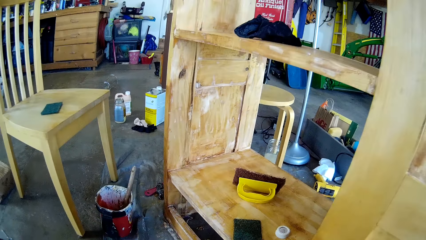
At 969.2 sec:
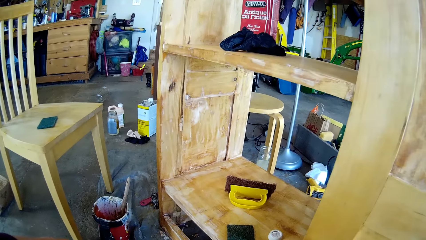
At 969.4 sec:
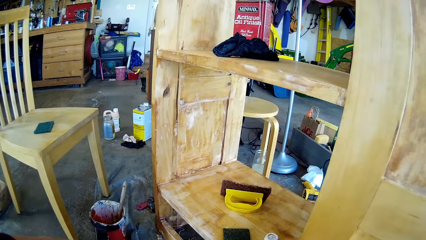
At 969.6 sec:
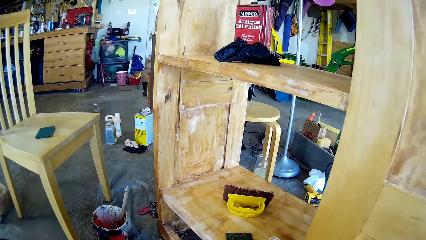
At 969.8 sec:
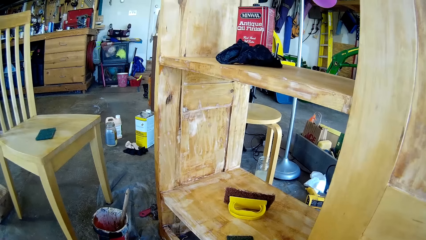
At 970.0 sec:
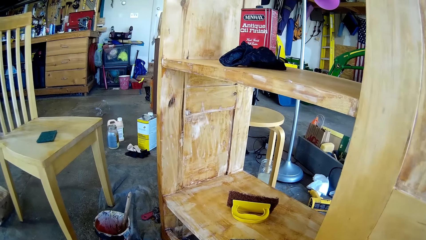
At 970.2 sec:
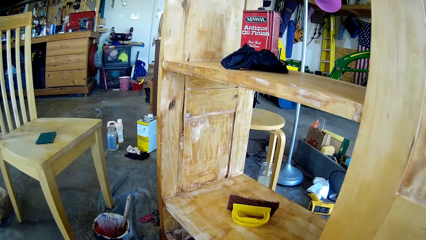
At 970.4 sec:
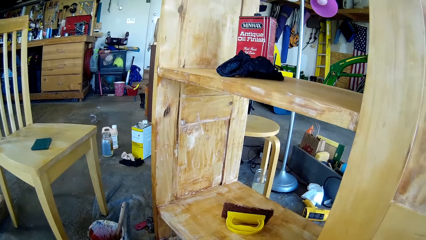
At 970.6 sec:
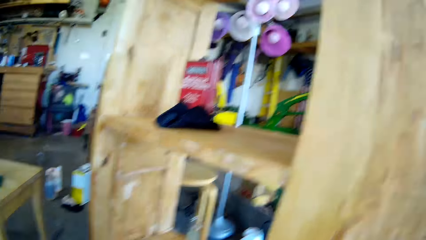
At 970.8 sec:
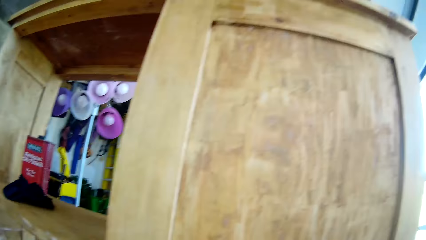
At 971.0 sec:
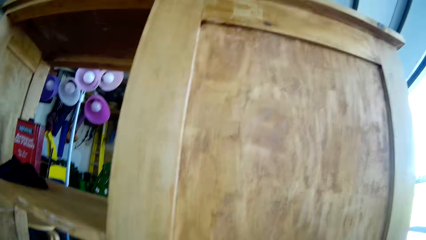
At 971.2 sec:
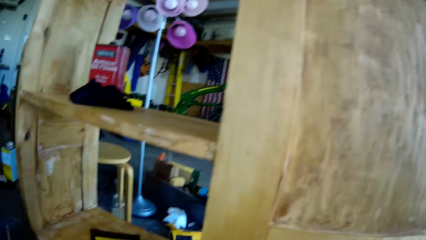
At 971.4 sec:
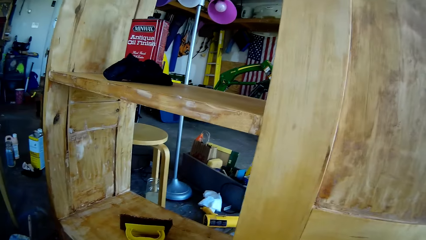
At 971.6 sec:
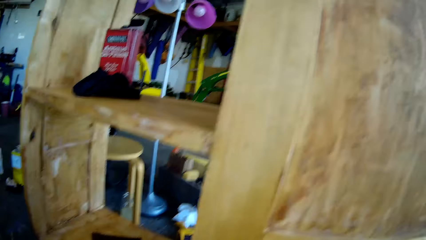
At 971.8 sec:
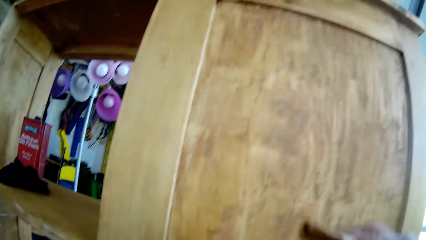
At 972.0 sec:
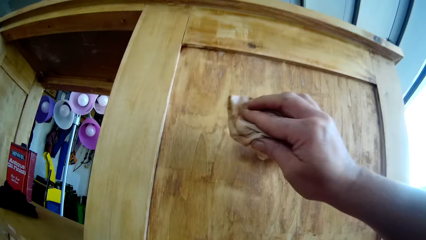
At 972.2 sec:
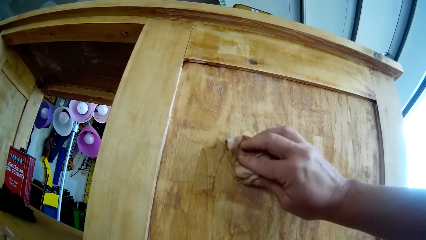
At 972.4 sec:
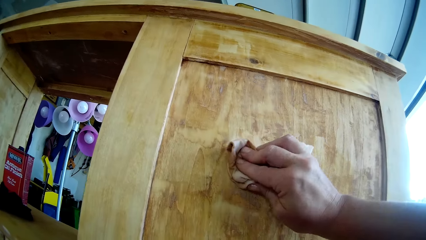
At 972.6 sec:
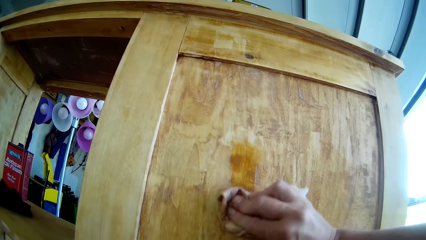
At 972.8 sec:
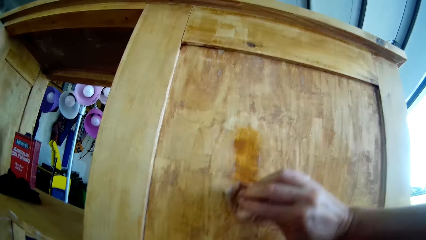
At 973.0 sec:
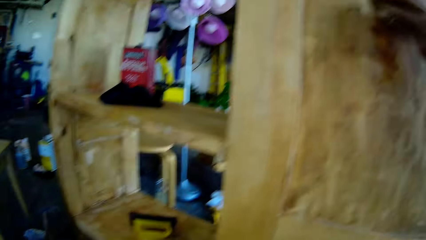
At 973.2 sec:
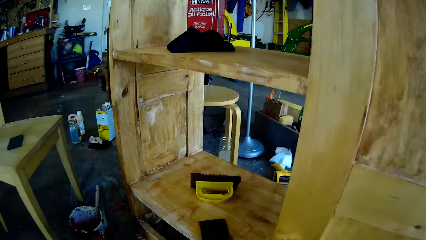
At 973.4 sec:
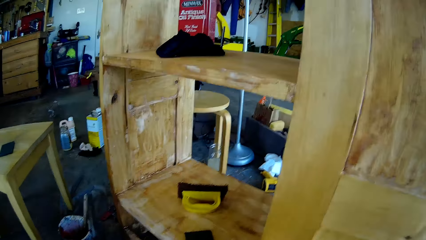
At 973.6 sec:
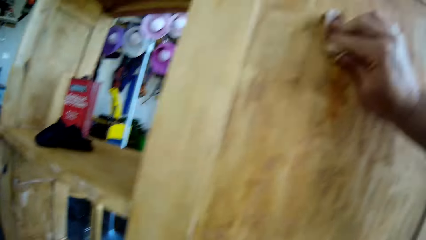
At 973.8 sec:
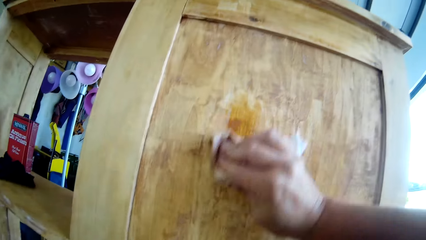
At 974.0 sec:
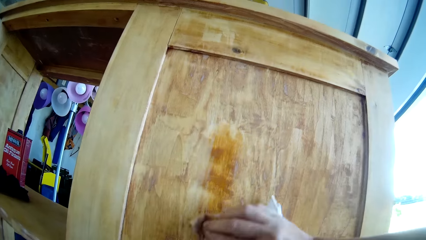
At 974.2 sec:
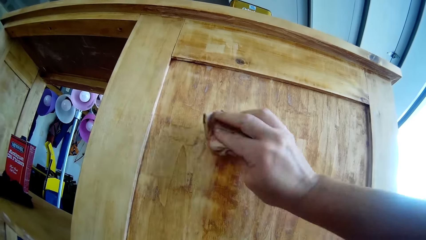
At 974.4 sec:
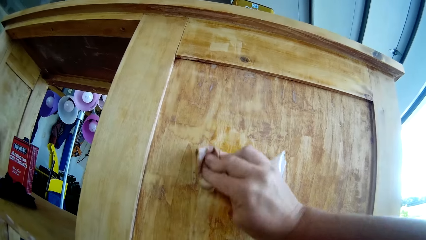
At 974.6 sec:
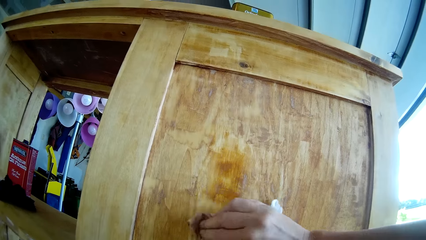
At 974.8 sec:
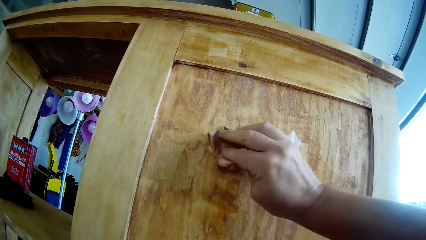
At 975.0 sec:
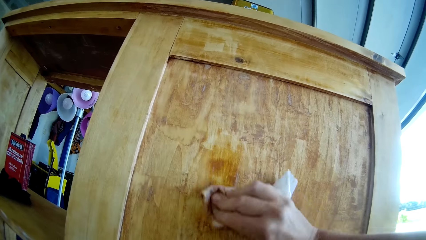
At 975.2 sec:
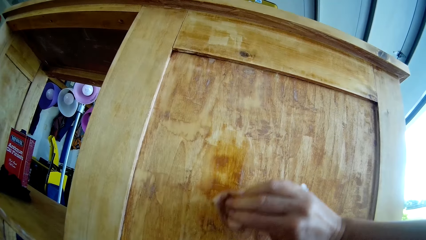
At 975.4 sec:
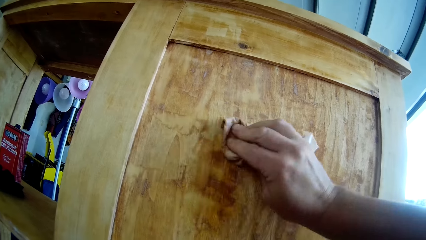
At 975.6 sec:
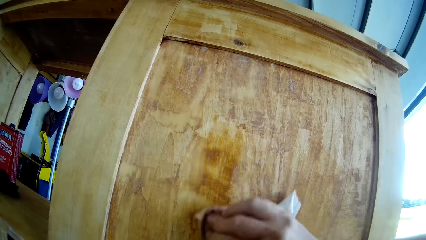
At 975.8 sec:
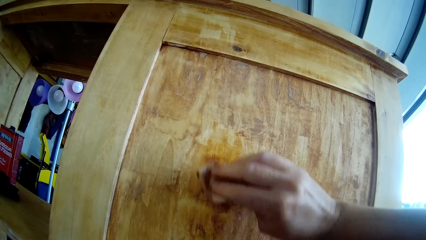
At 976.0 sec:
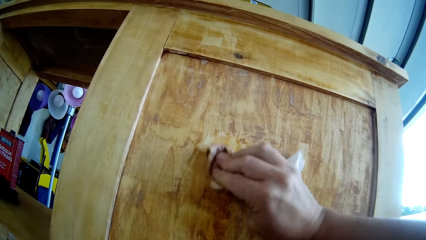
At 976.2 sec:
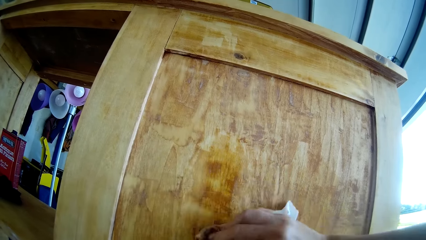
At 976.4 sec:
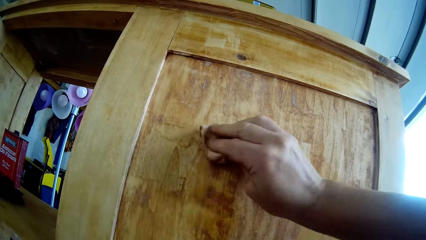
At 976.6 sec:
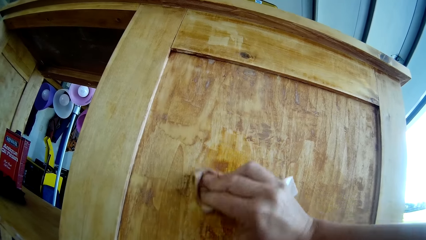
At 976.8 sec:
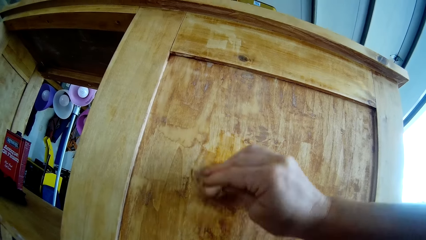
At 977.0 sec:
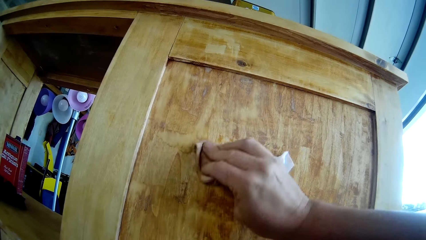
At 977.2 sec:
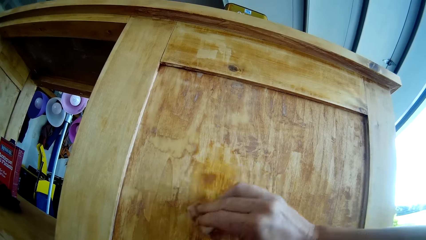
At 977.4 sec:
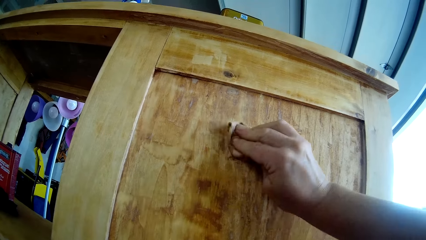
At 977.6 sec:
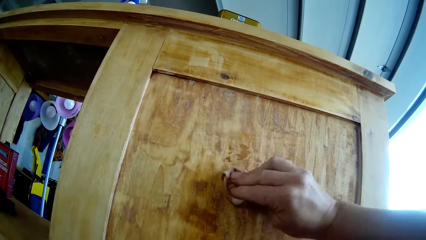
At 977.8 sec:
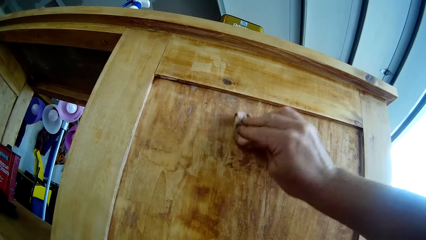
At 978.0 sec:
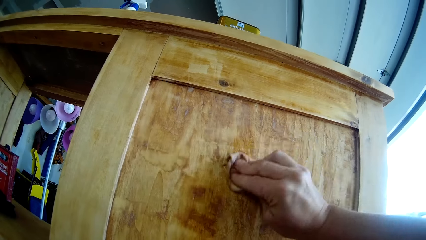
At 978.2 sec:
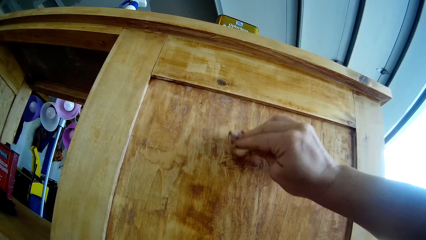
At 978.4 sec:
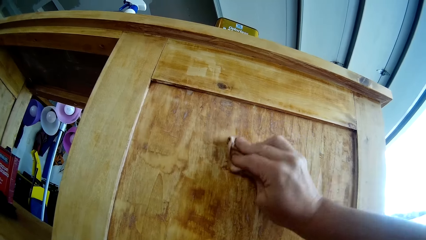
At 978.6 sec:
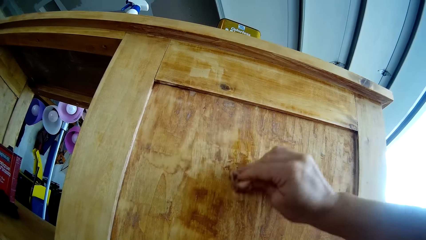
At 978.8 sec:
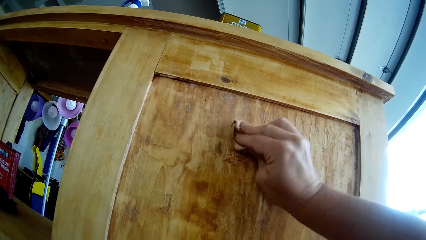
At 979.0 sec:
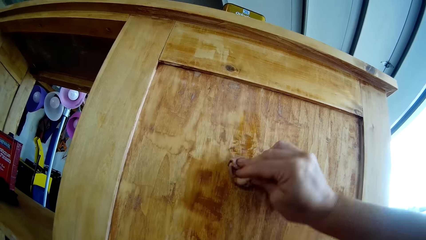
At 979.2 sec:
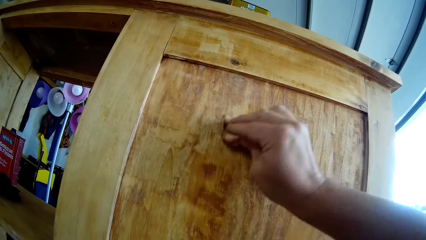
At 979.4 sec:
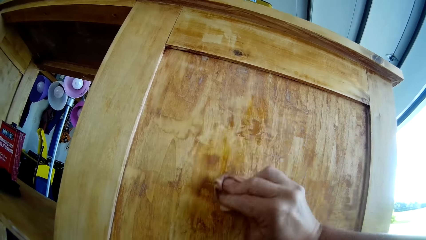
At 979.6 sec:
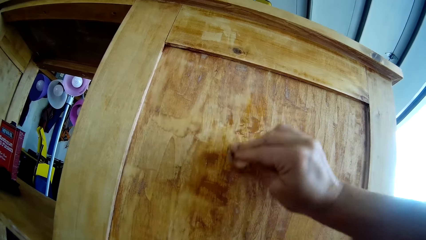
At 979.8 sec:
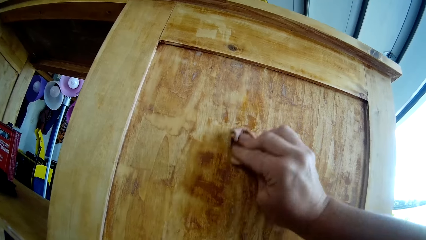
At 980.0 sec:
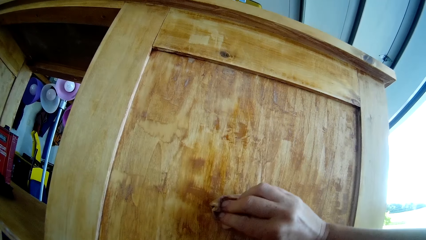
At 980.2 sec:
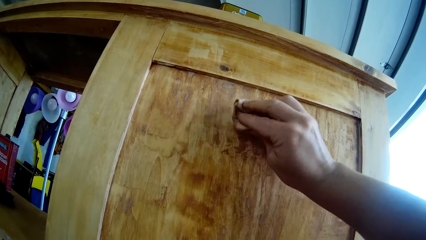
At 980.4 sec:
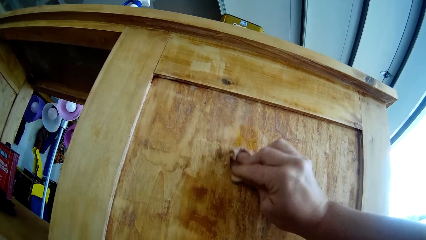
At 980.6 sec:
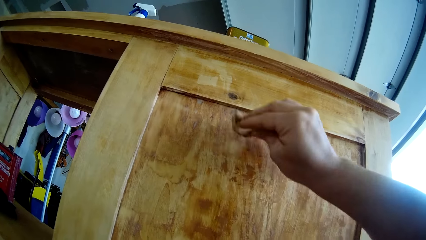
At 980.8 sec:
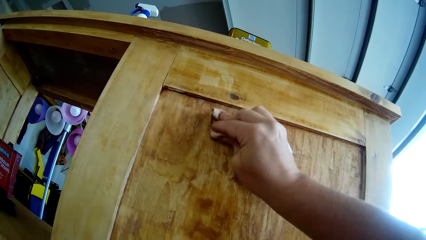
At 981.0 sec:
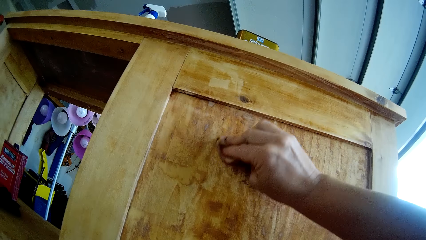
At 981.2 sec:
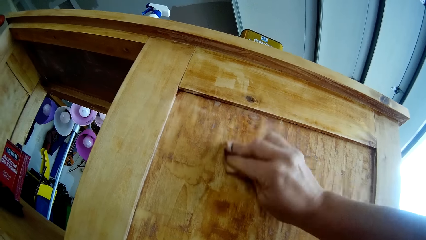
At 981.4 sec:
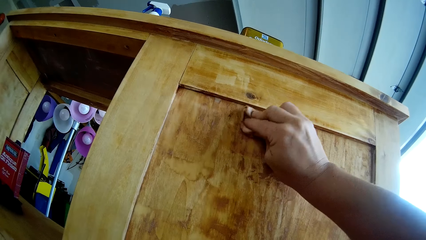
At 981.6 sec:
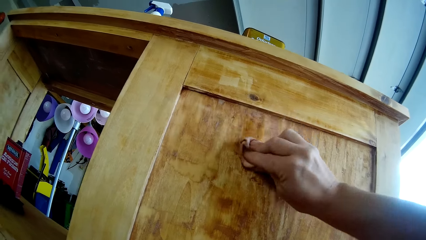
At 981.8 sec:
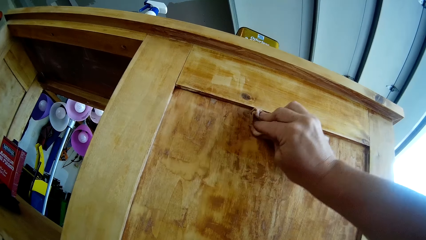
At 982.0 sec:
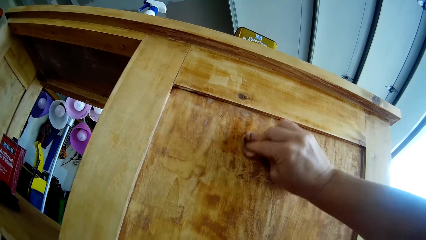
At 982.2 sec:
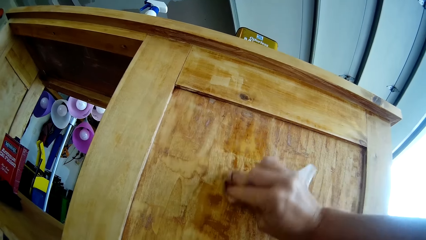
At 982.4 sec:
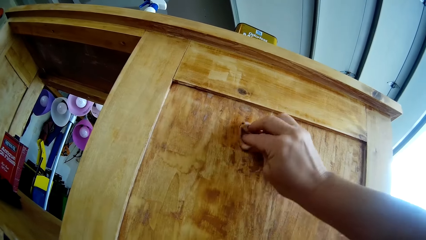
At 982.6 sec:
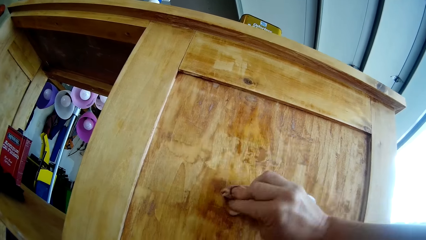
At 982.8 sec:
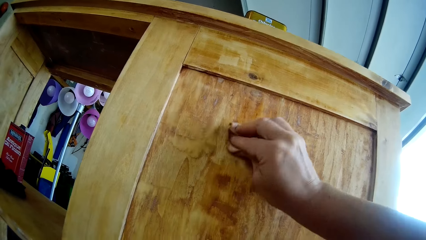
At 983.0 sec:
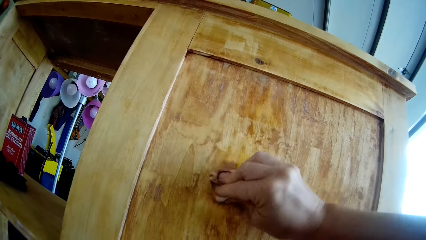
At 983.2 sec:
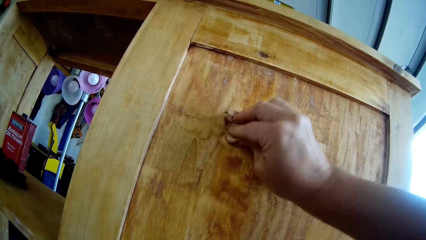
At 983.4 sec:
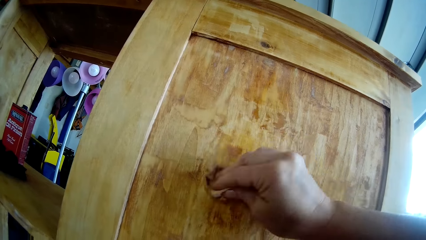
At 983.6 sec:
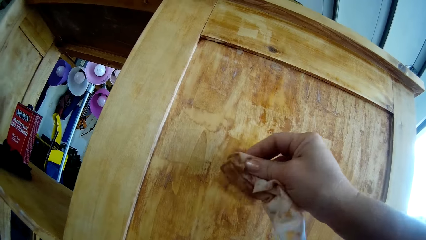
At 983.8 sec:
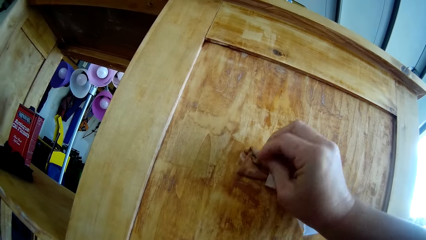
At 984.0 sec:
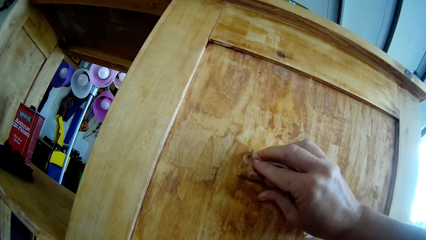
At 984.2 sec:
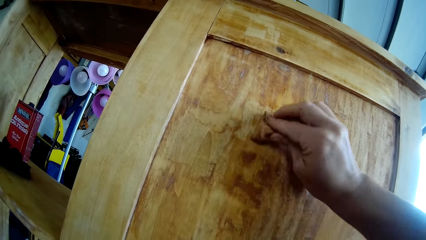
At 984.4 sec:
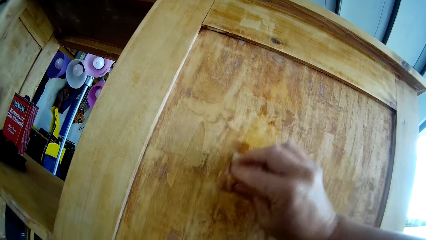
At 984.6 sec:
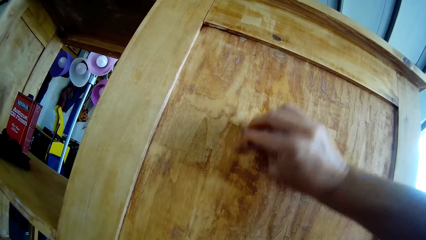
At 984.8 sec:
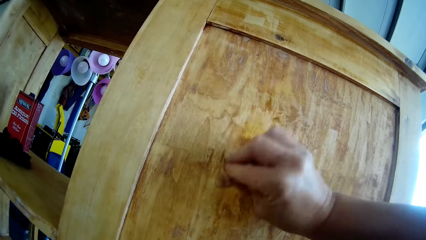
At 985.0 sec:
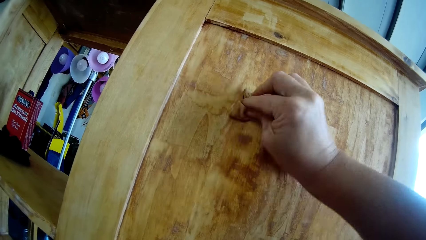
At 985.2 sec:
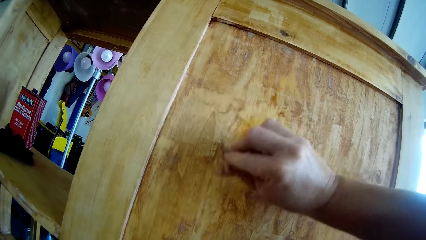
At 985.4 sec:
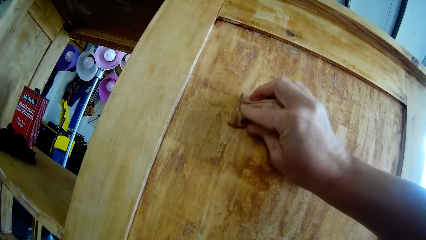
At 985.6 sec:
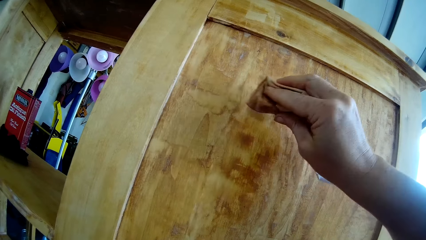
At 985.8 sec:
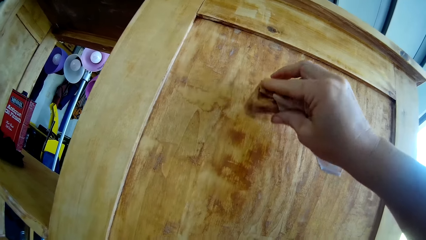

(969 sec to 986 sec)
The camera wearer wipes the wooden cupboard with the tissue paper. They paint the stand using sandpaper.
